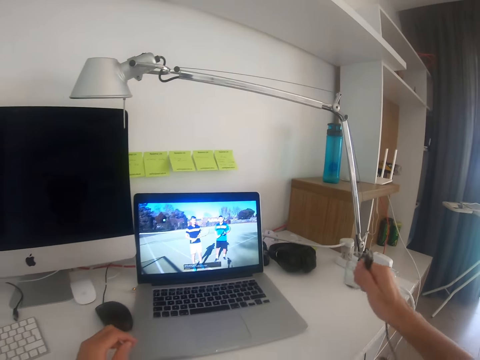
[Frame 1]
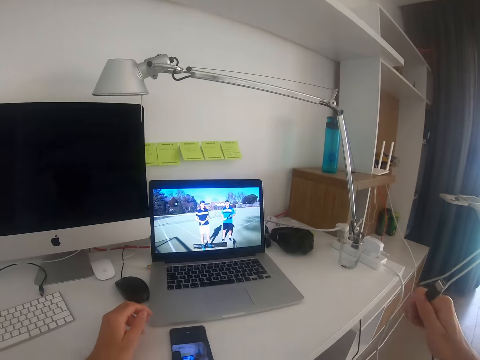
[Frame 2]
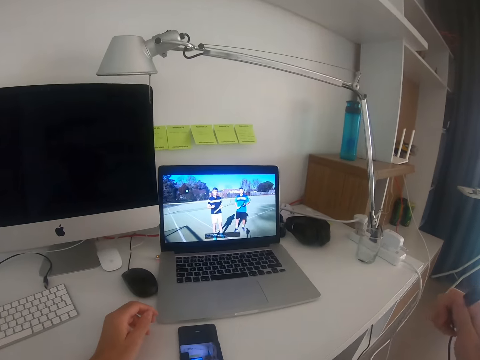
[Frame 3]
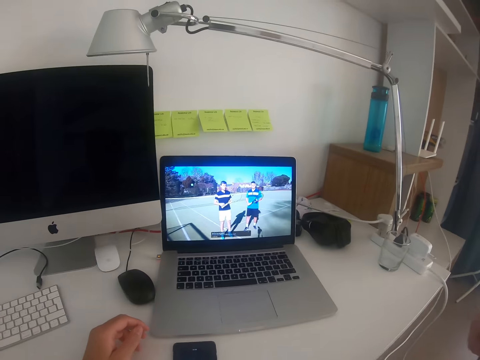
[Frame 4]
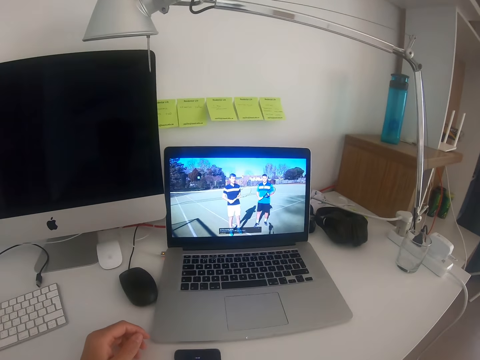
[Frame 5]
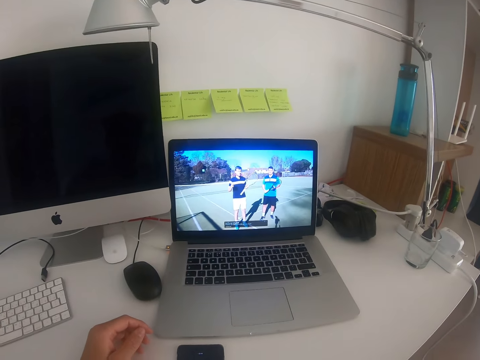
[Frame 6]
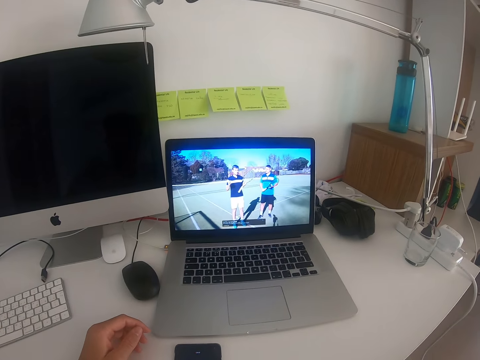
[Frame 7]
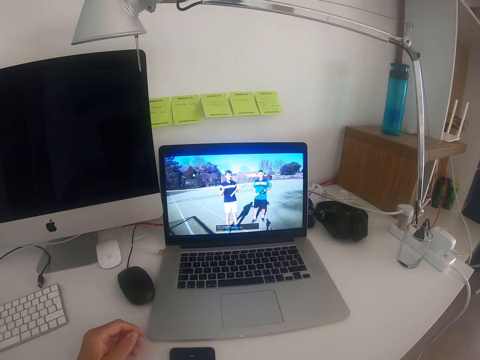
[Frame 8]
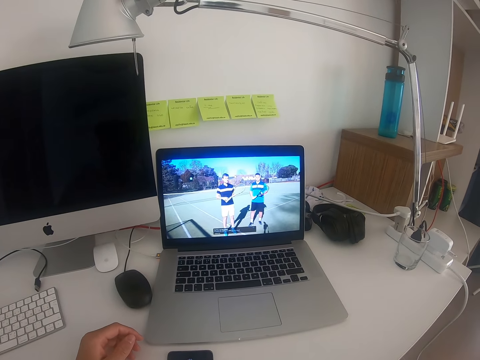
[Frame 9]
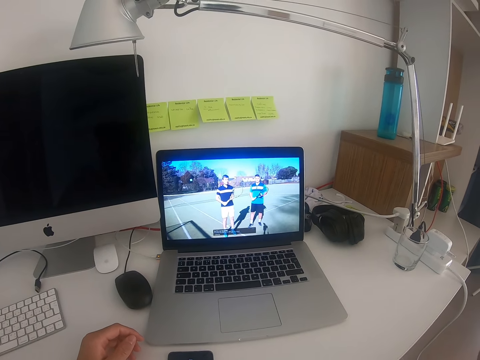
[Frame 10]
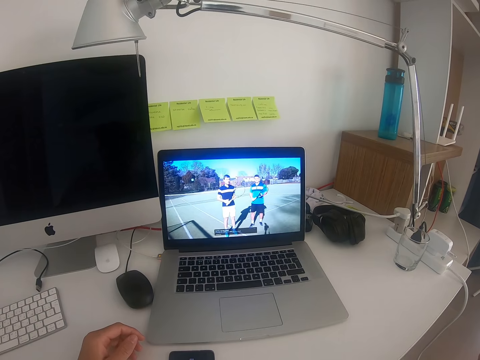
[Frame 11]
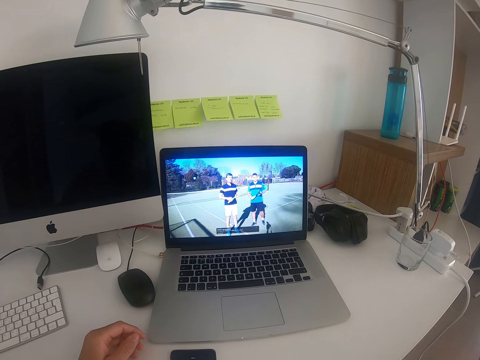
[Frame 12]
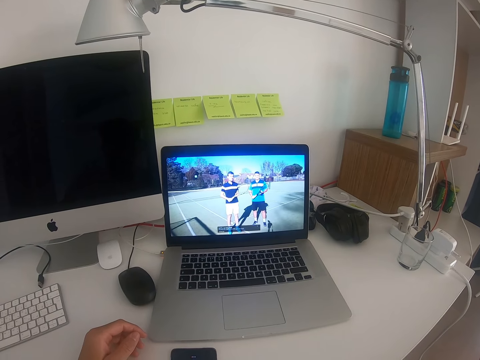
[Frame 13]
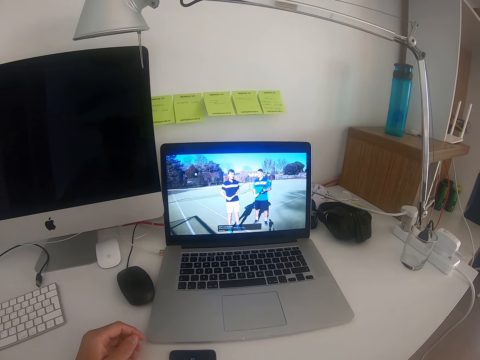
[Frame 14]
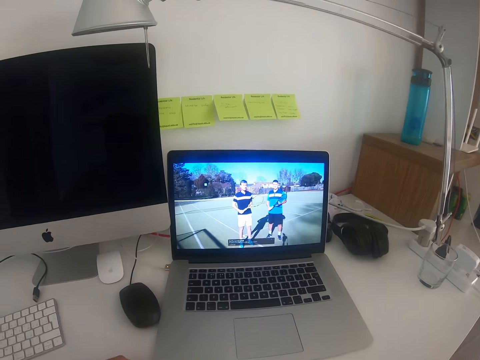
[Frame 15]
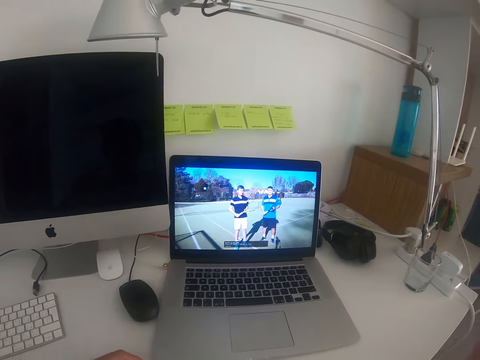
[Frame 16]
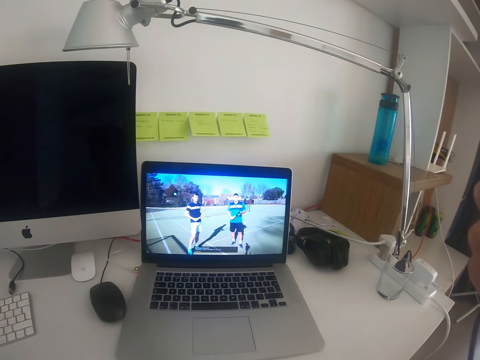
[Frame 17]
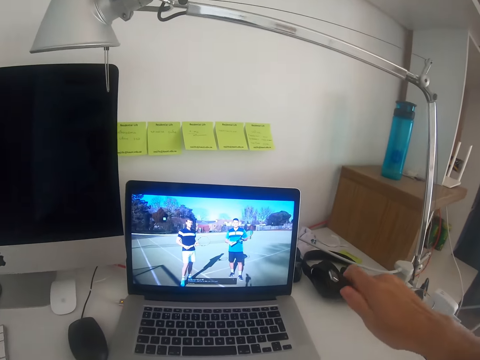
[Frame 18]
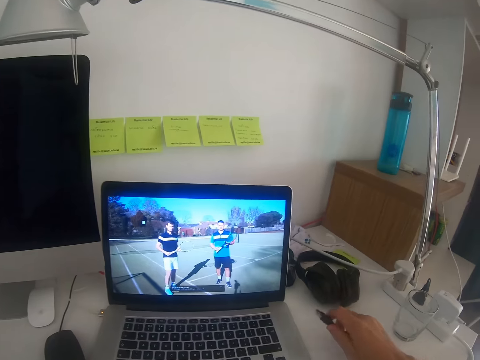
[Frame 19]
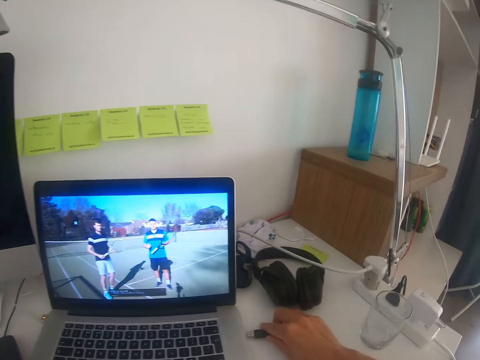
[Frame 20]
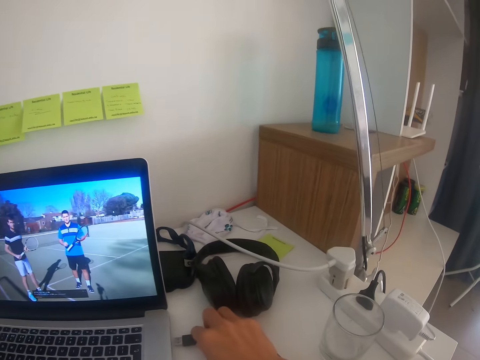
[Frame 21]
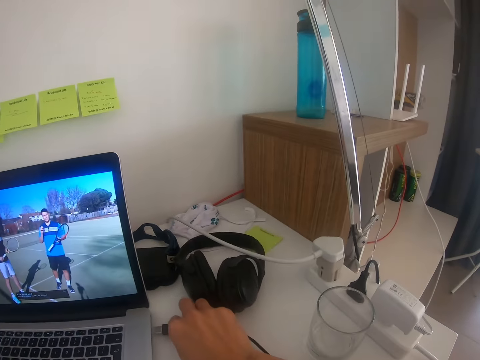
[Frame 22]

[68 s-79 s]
The camera wearer looks at the laptop. They move a hand. They hold a cable. They move the cable. They move a headphone. They insert the cable.

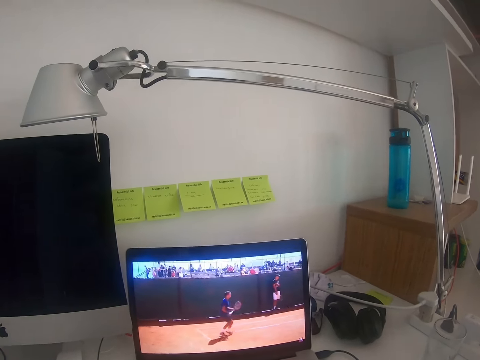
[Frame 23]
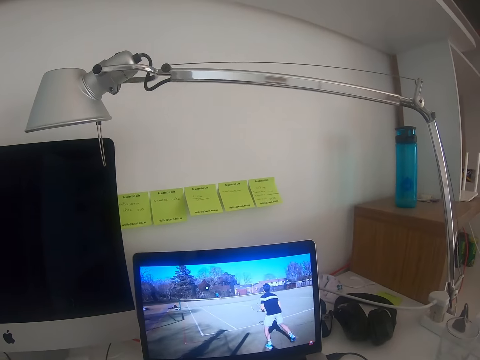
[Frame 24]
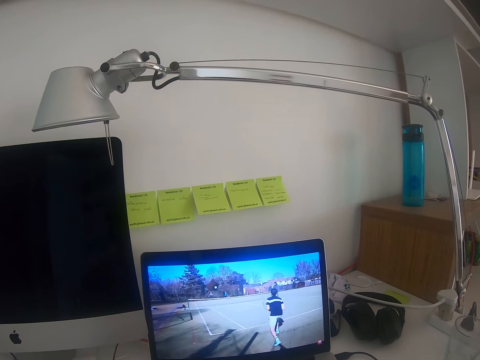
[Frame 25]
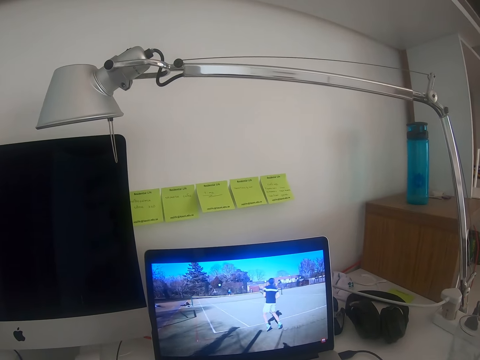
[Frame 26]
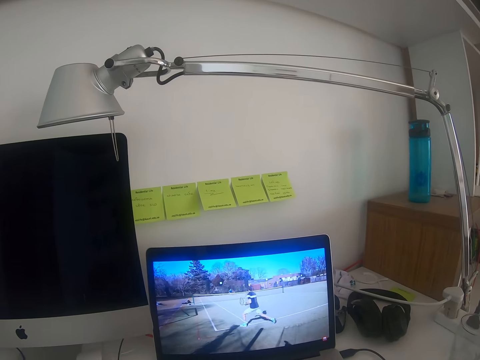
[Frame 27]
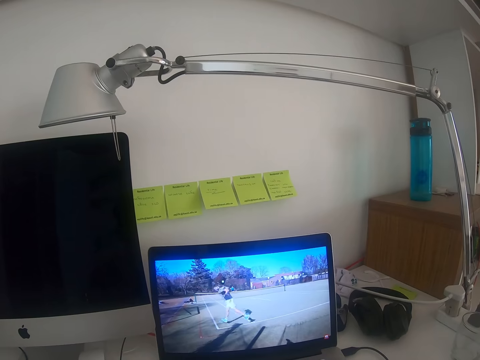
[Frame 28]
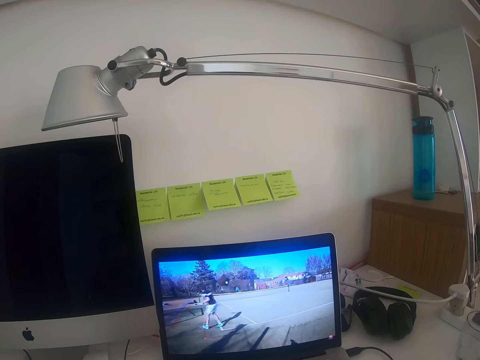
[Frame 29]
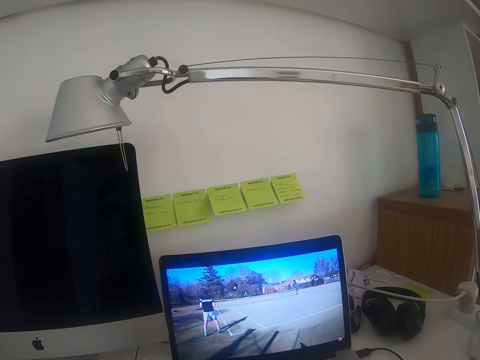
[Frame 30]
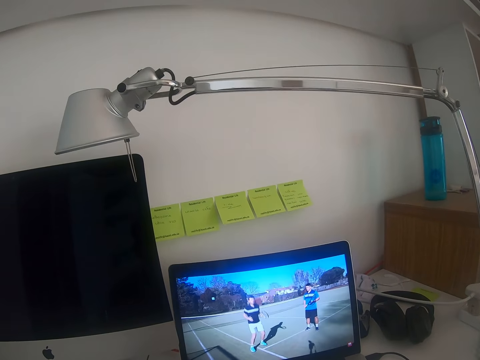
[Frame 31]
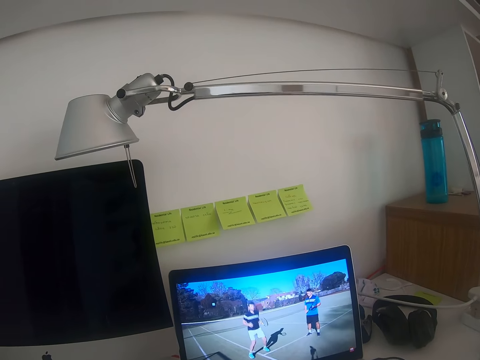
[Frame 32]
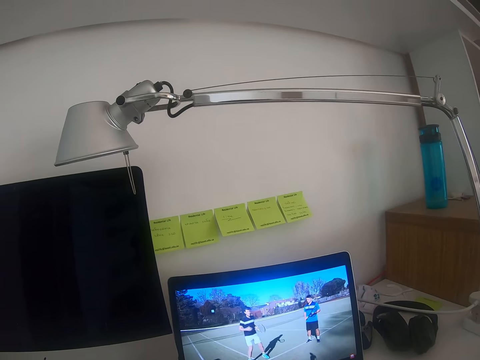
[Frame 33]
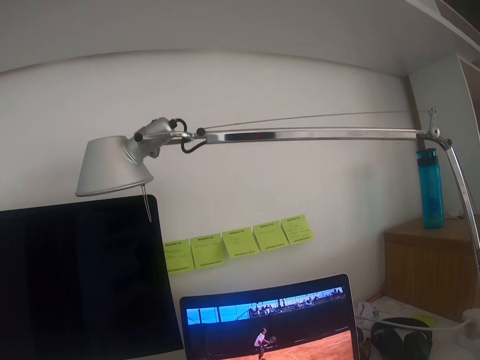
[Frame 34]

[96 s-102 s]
The camera wearer looks at the laptop.

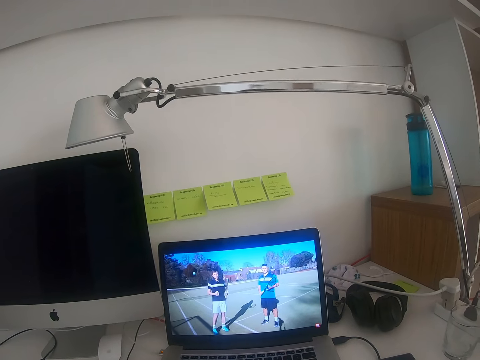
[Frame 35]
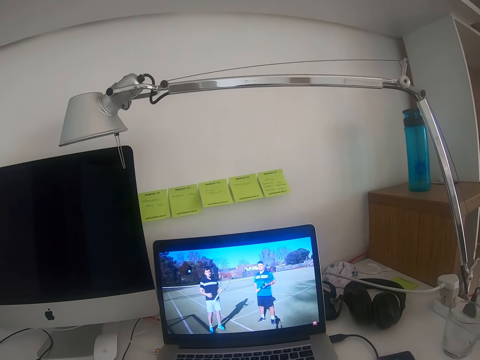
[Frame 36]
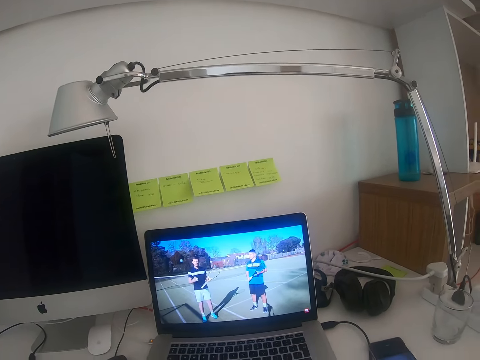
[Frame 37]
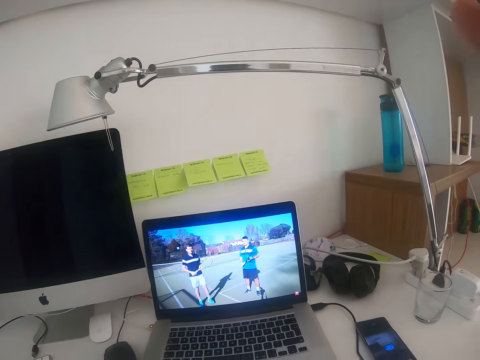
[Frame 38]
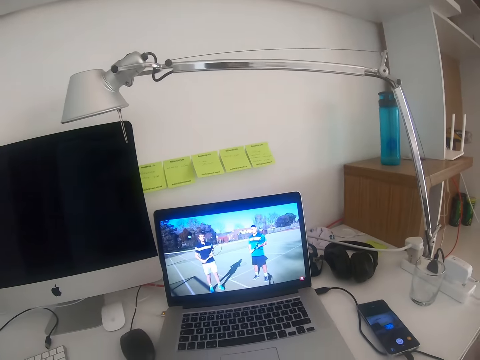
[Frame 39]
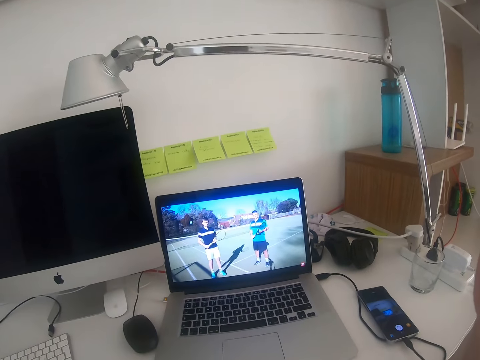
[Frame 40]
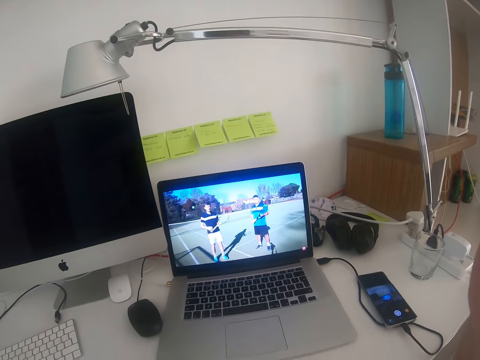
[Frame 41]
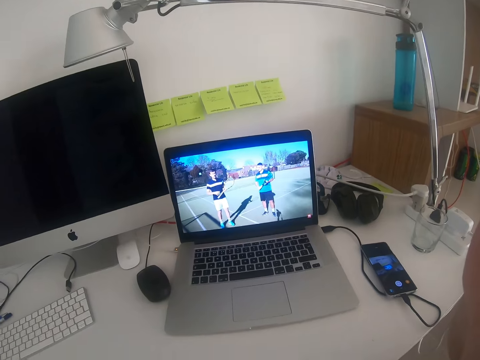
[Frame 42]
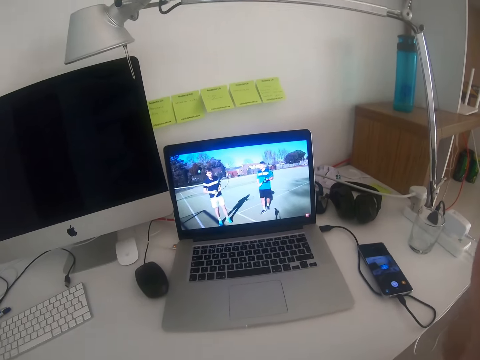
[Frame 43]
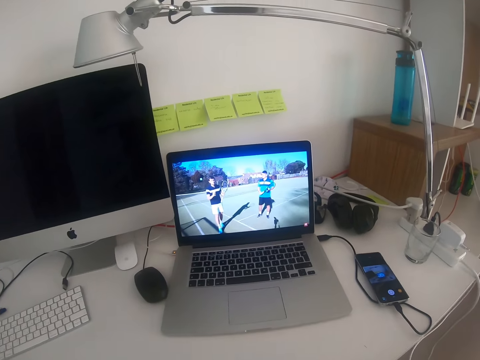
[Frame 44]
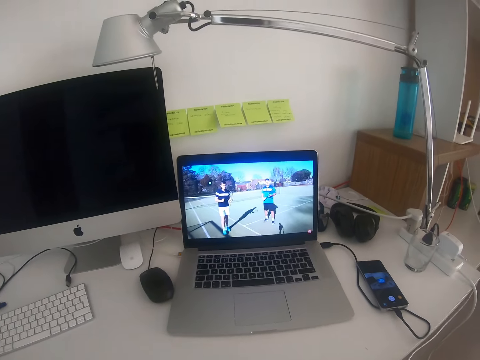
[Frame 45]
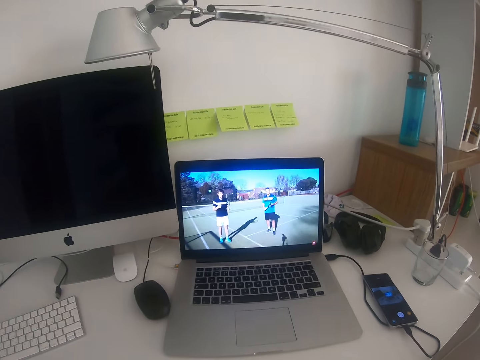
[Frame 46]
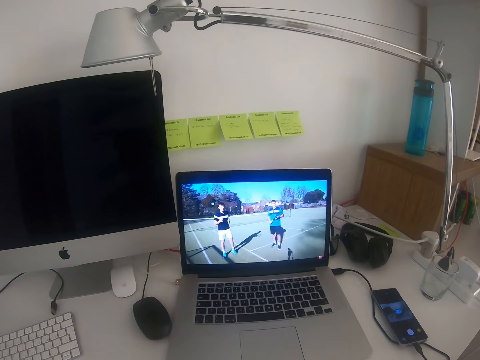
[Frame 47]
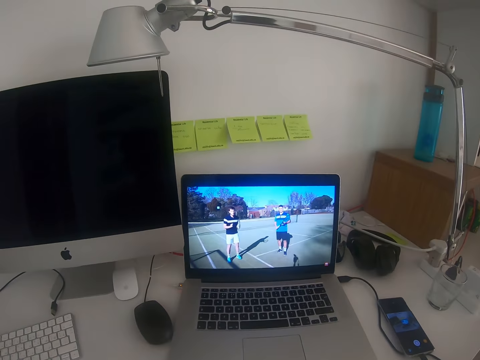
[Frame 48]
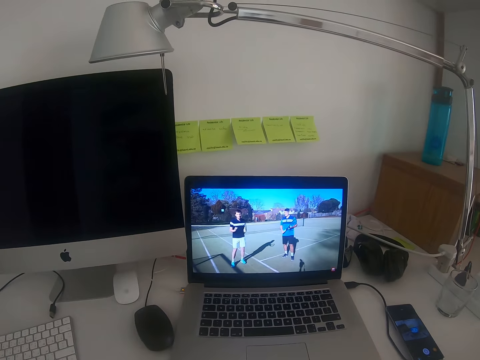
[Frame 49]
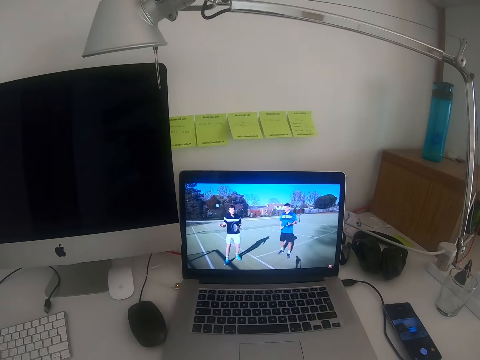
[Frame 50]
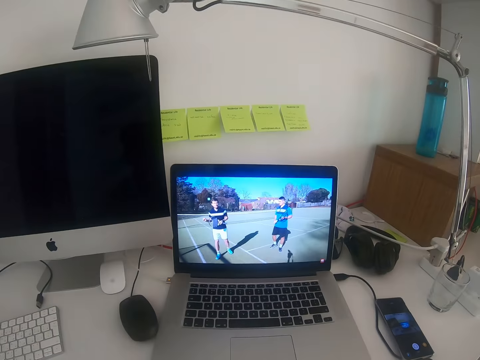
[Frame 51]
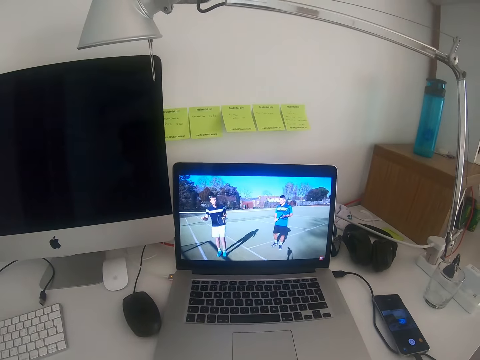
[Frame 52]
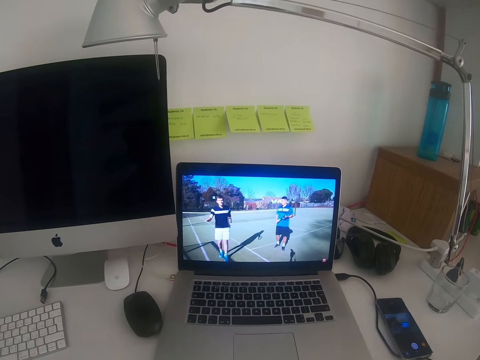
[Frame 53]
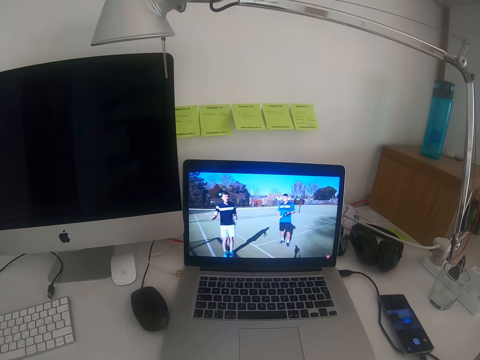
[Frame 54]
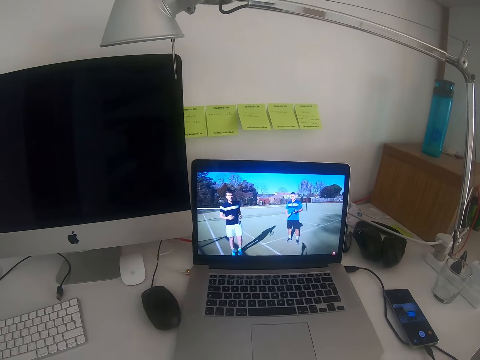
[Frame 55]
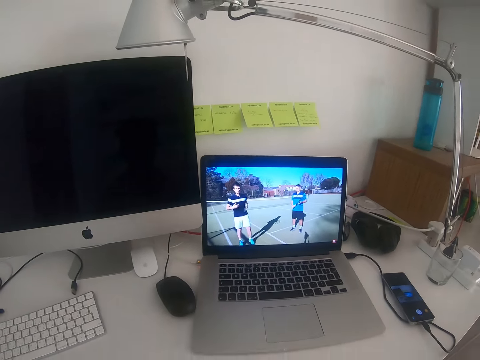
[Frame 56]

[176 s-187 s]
The camera wearer adjusts the camera. They move a hand. They lower the hand. They look at the laptop.
